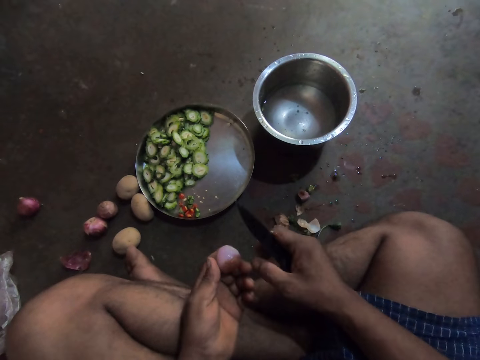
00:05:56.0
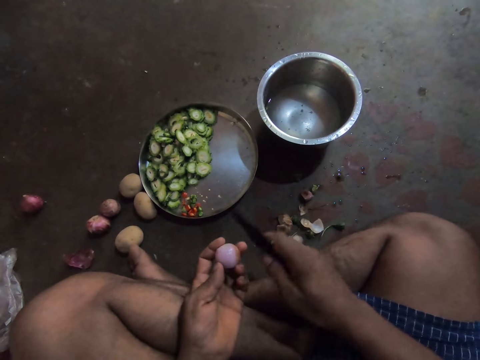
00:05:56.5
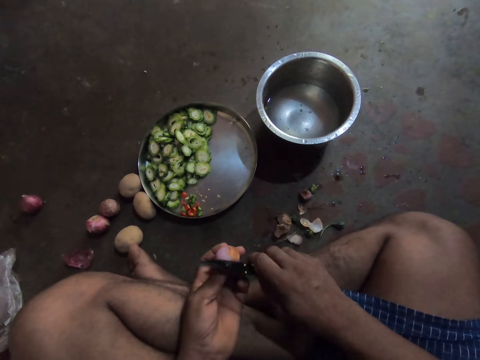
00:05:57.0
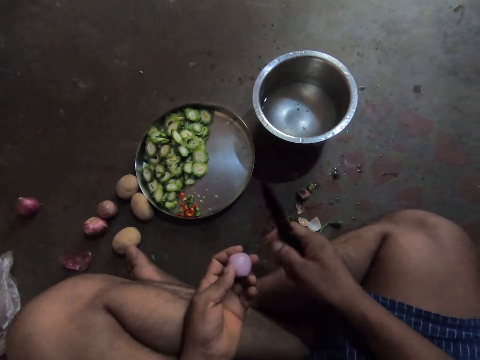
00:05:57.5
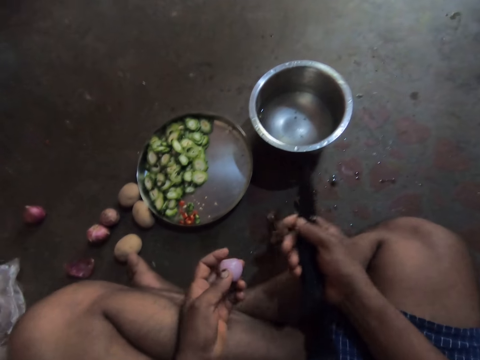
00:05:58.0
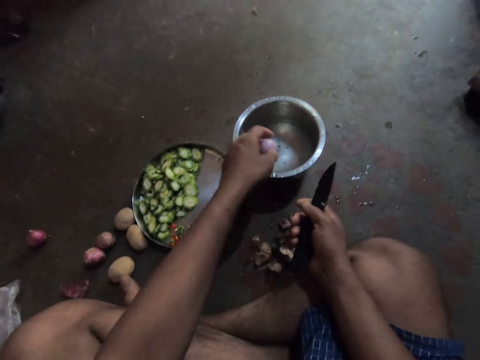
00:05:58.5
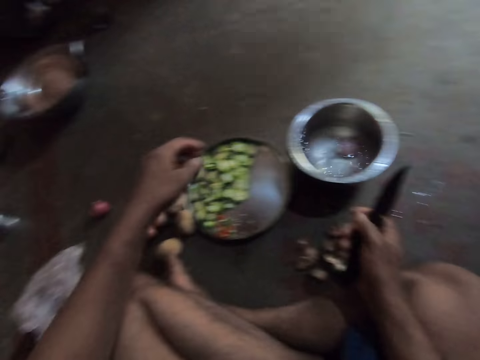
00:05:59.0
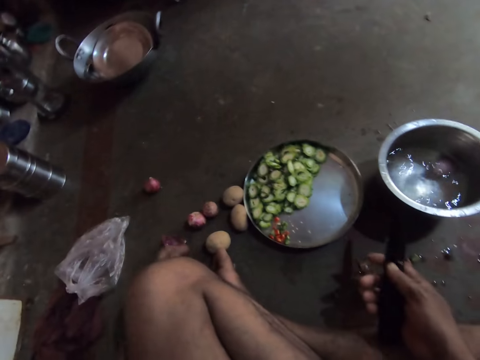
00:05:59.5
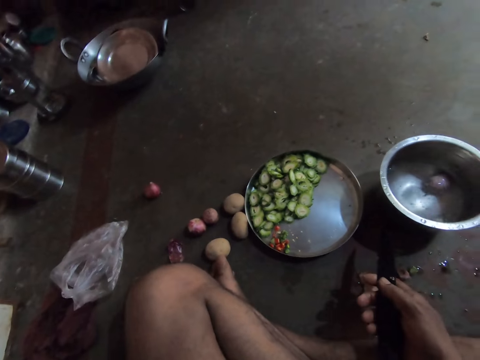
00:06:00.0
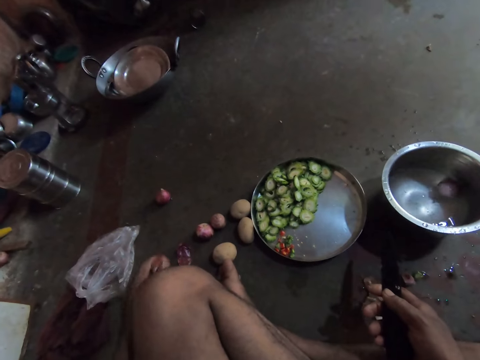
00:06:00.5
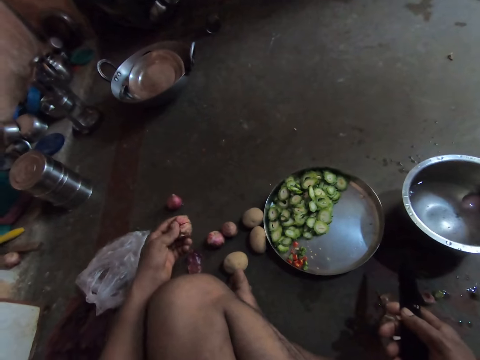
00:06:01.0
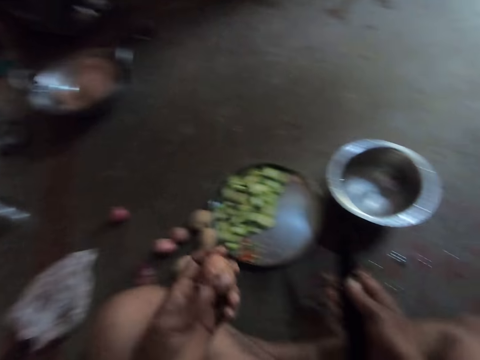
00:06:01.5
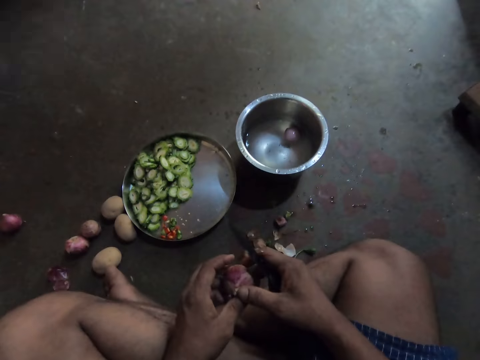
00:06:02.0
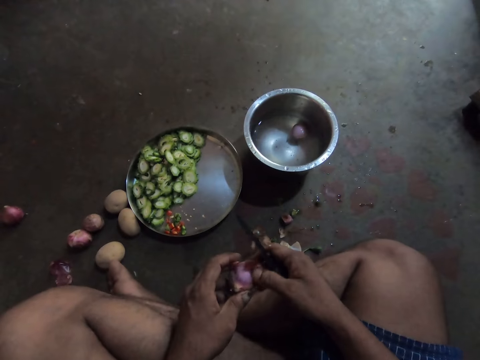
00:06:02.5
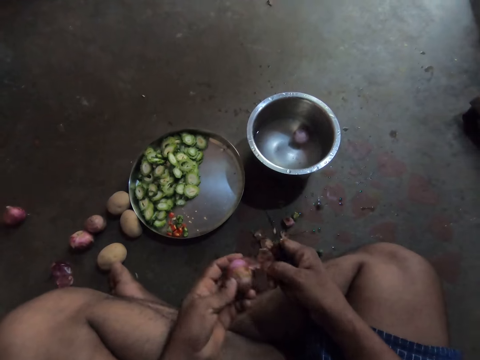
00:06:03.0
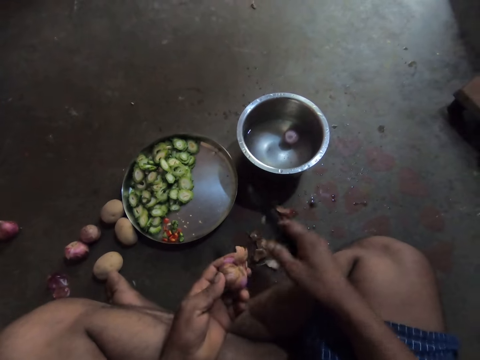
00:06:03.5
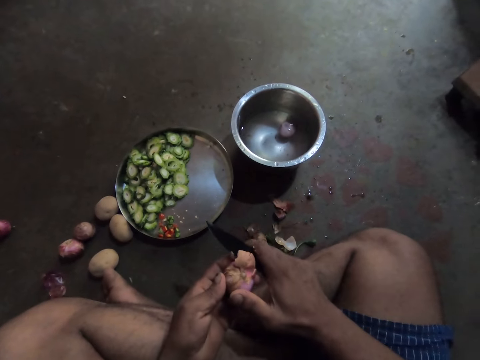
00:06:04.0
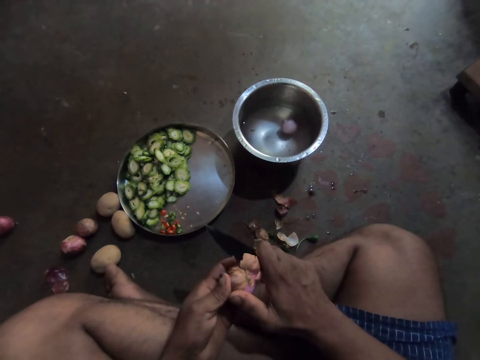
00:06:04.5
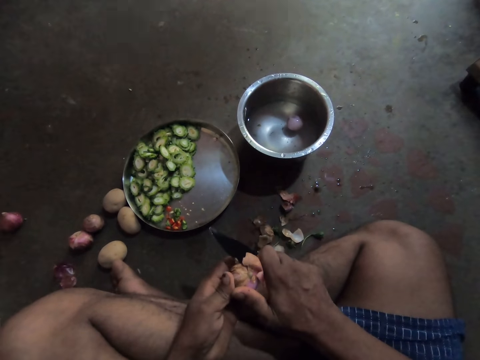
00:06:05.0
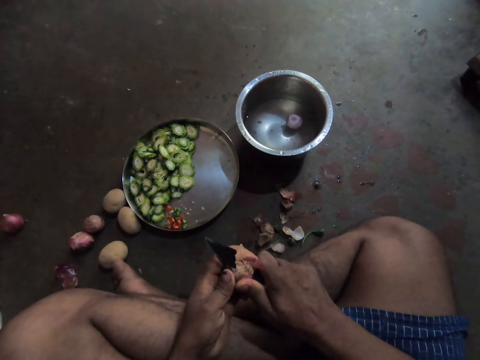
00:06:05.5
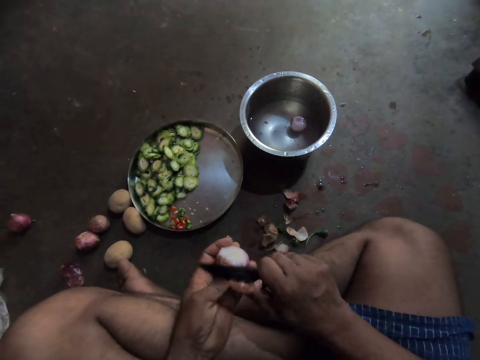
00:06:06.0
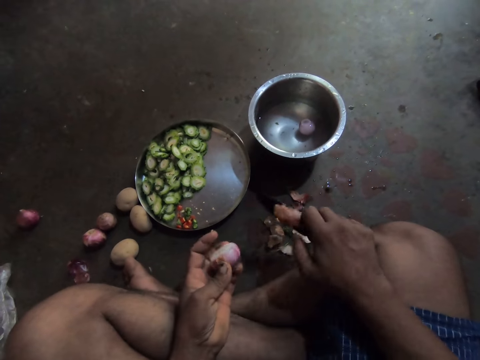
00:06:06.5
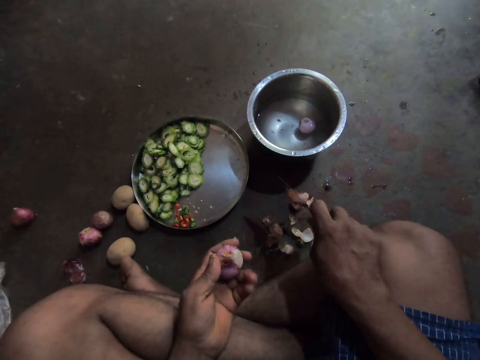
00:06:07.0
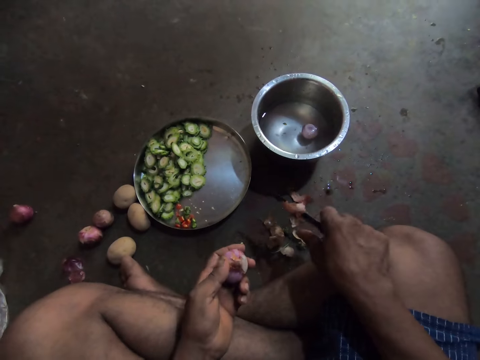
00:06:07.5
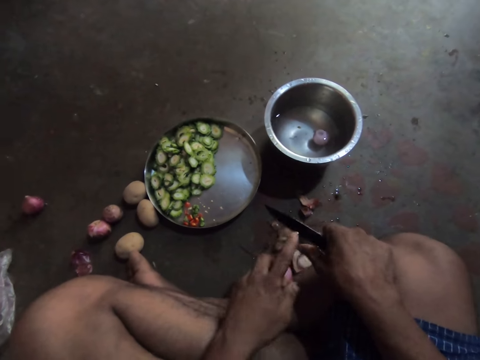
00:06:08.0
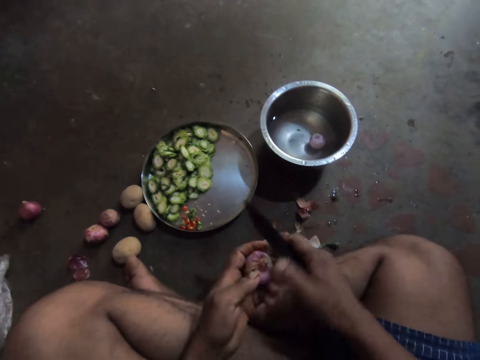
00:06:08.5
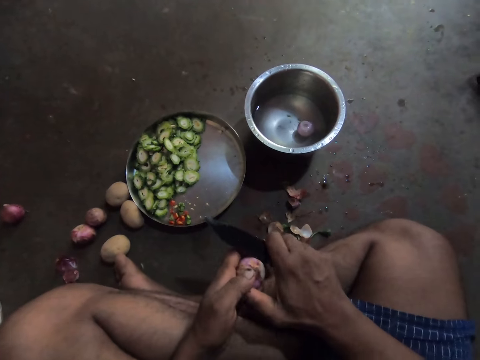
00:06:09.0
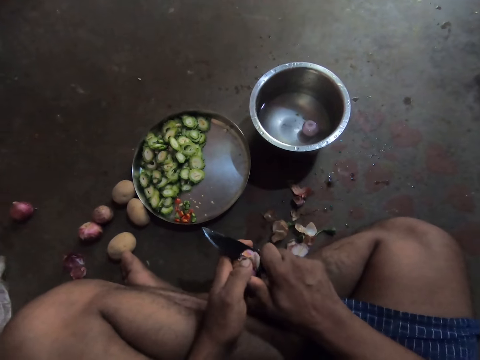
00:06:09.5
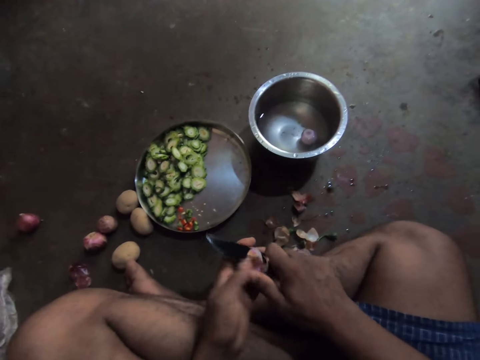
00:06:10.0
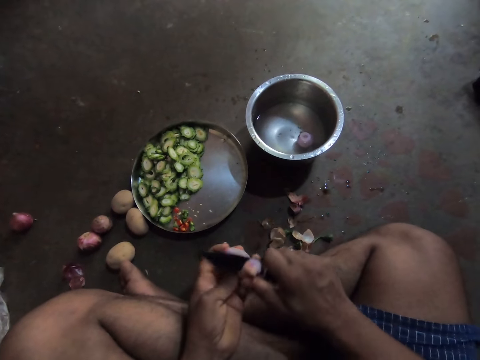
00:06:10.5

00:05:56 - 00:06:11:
The camera wearer puts the onion in water in a pot. They take another onion. They peel the onion.

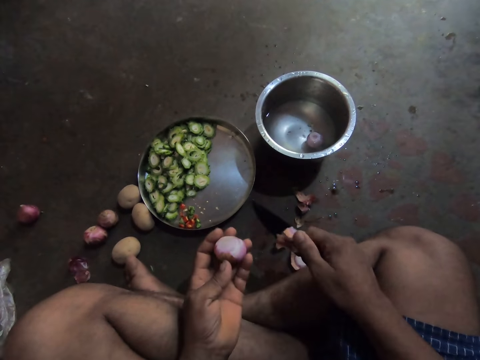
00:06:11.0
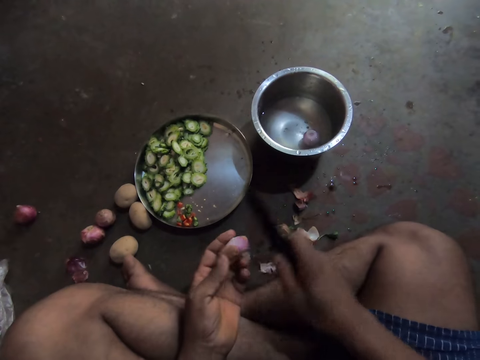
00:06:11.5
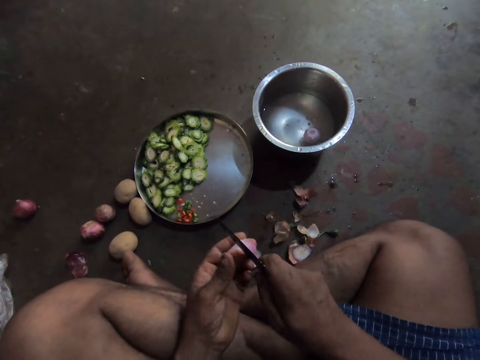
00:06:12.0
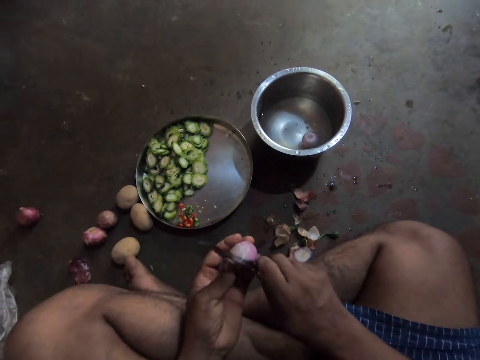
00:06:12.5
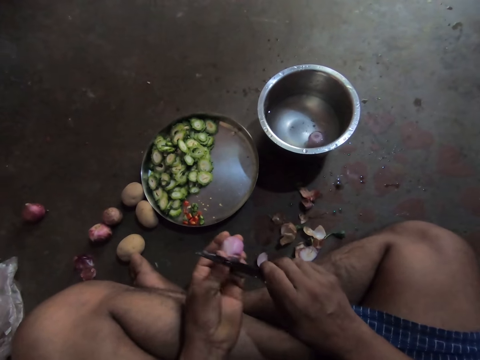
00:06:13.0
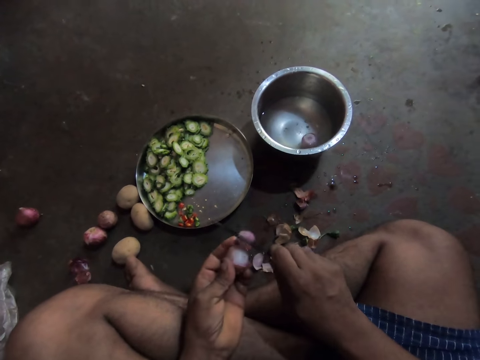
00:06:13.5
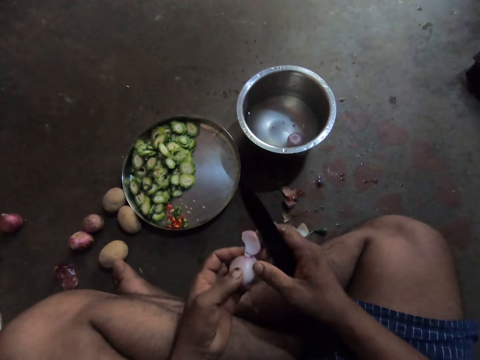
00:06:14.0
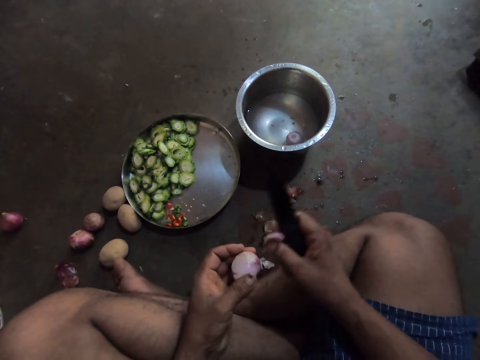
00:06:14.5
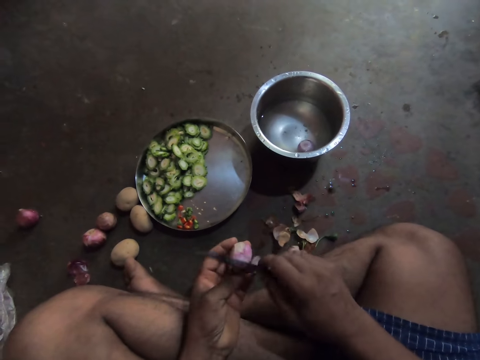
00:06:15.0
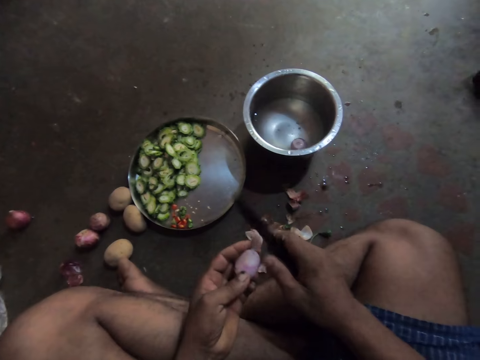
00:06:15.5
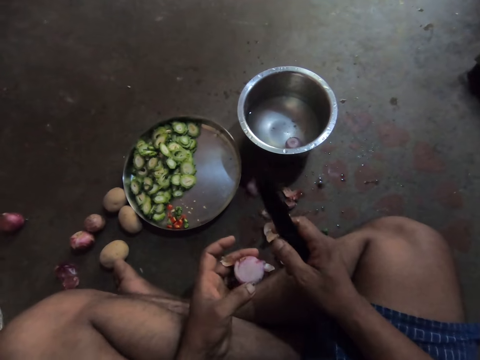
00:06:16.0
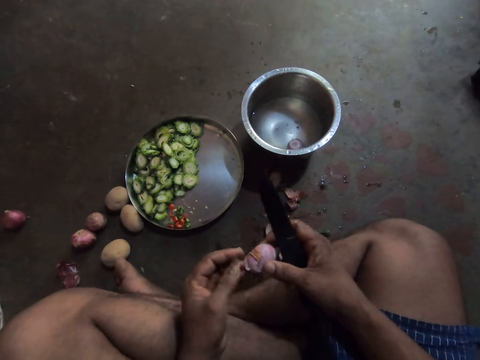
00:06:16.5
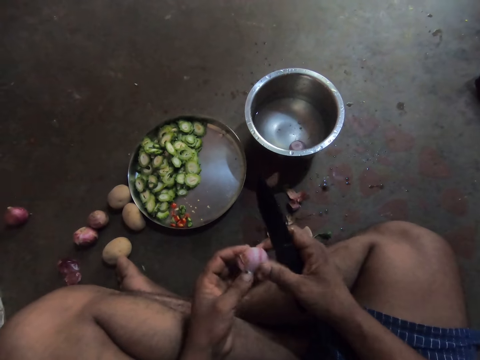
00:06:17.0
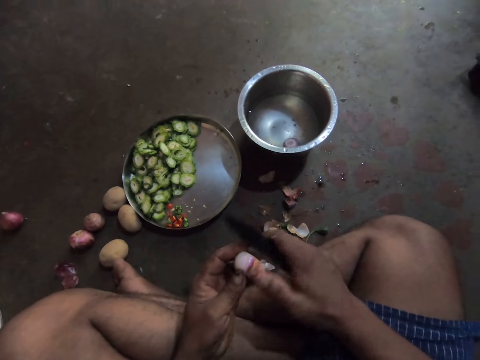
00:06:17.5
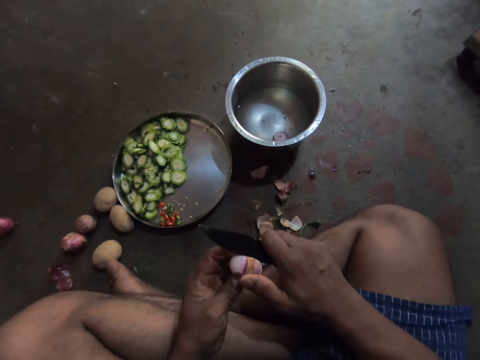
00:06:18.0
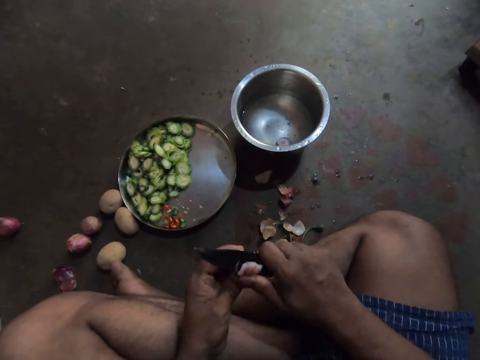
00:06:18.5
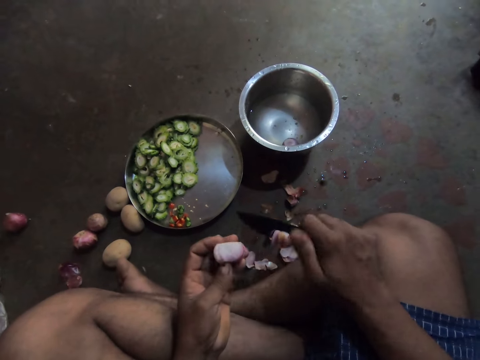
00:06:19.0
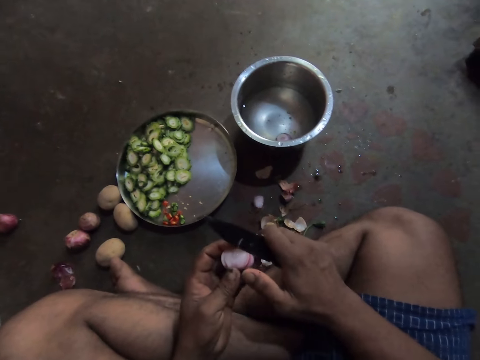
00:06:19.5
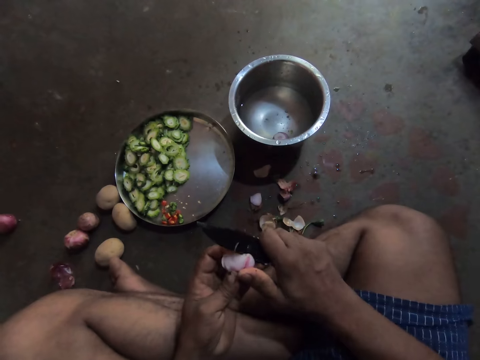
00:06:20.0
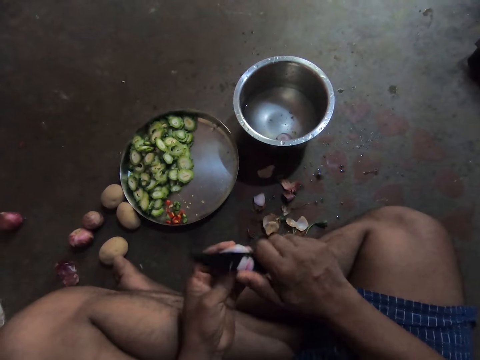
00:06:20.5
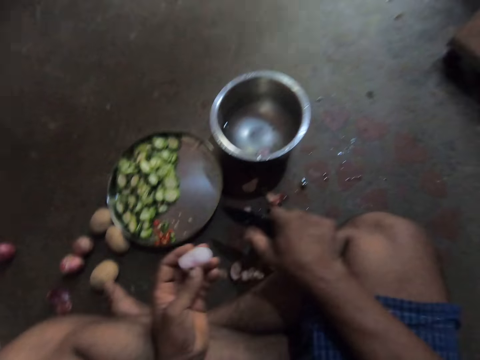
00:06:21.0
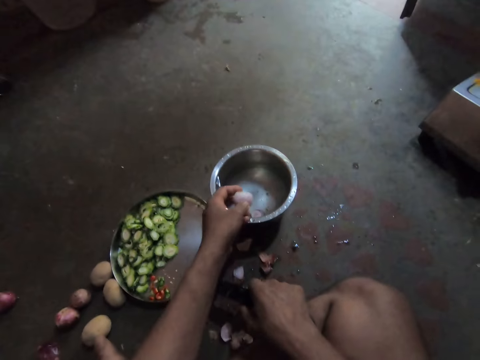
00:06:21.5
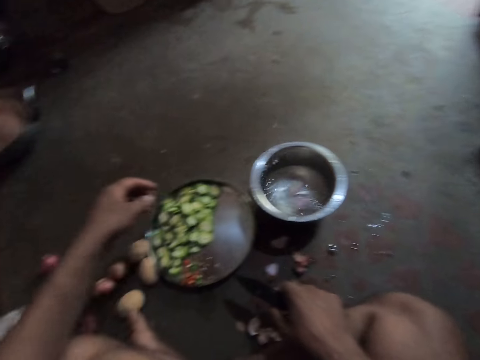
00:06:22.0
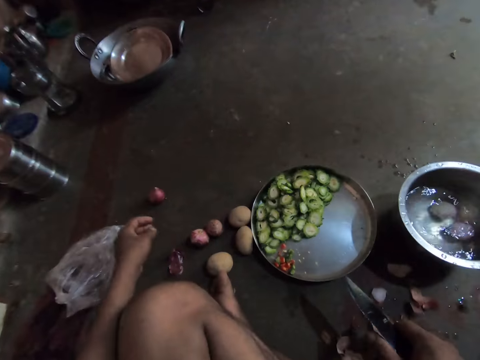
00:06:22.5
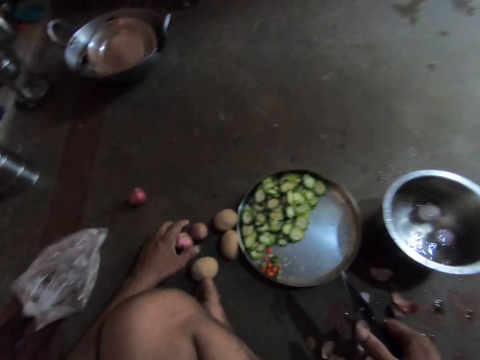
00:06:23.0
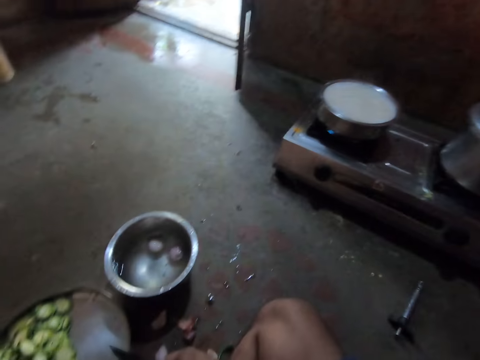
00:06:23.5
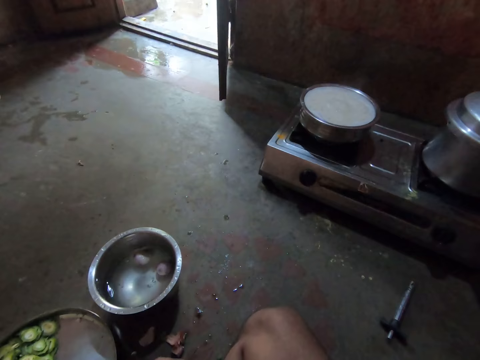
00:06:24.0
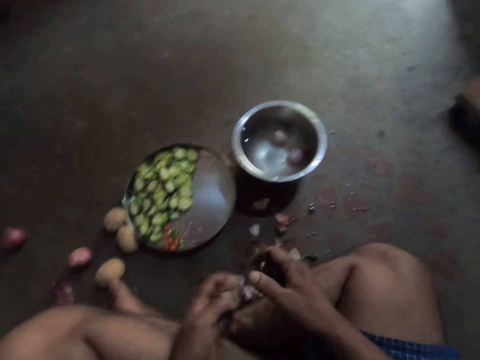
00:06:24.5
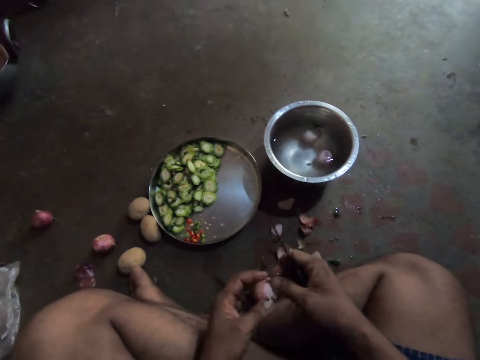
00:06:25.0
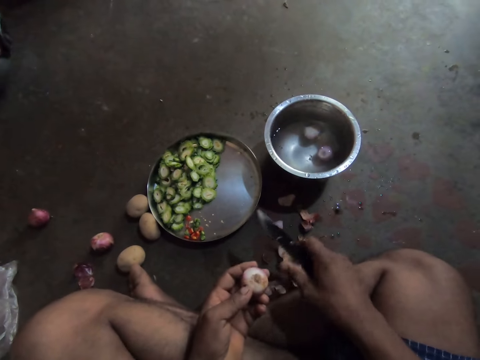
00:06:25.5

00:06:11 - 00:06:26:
The camera wearer puts an onion in water in a pot. They take another onion.
